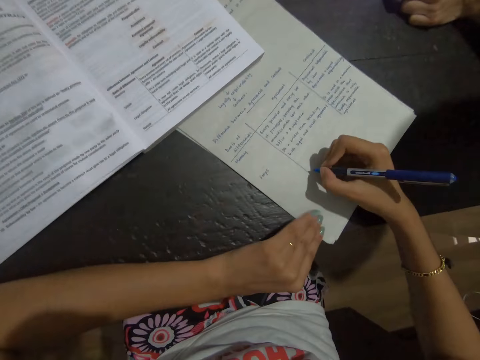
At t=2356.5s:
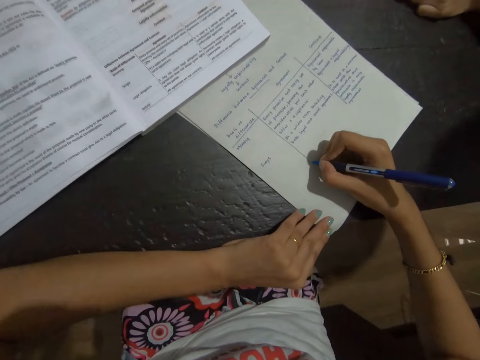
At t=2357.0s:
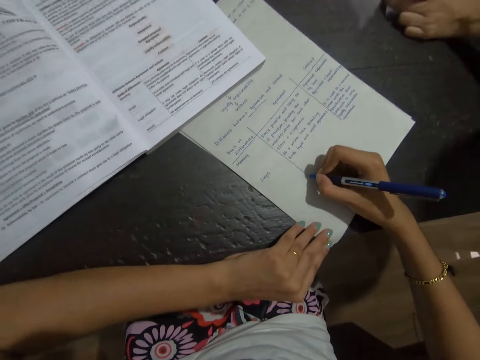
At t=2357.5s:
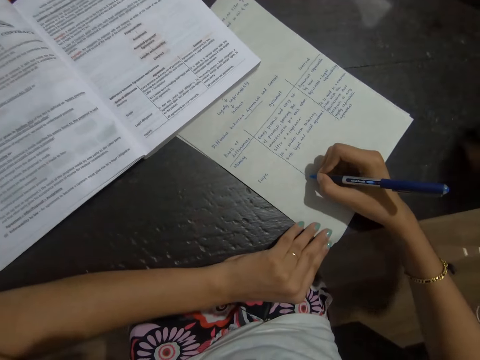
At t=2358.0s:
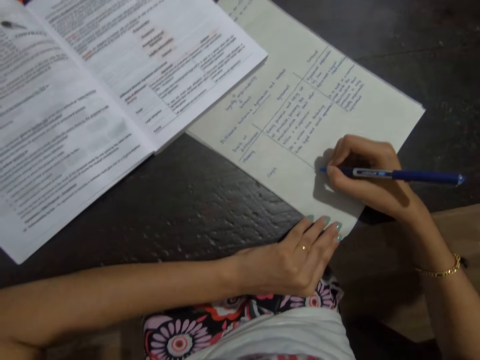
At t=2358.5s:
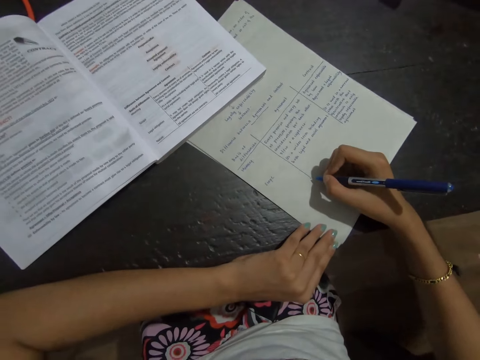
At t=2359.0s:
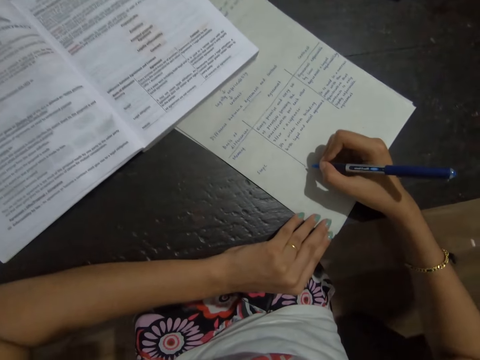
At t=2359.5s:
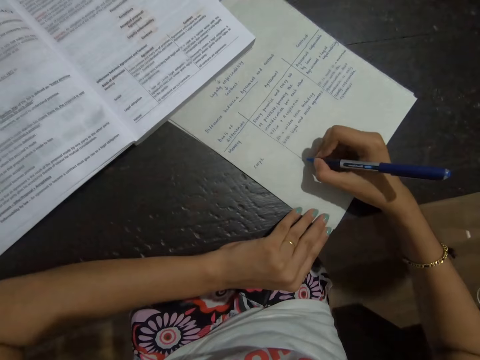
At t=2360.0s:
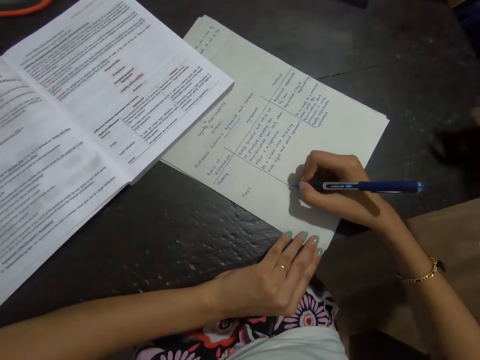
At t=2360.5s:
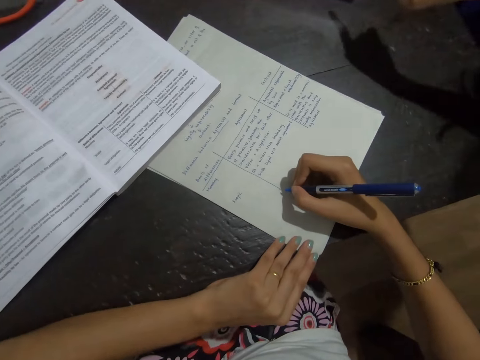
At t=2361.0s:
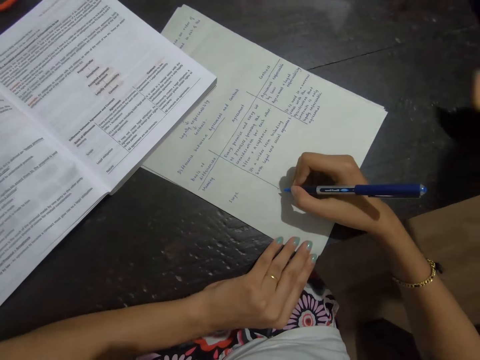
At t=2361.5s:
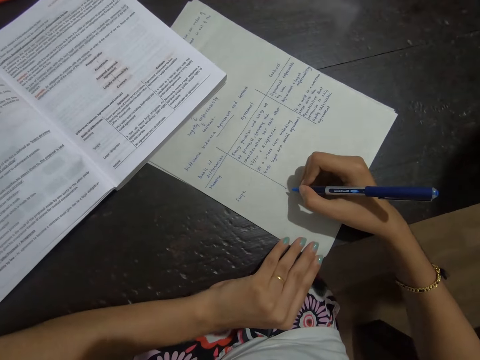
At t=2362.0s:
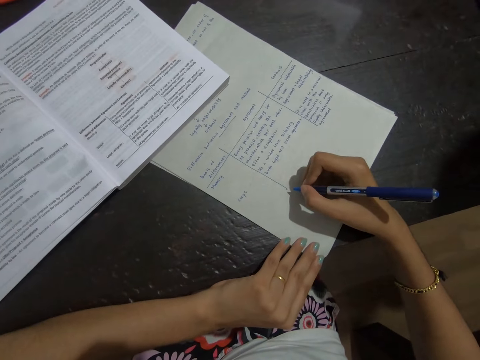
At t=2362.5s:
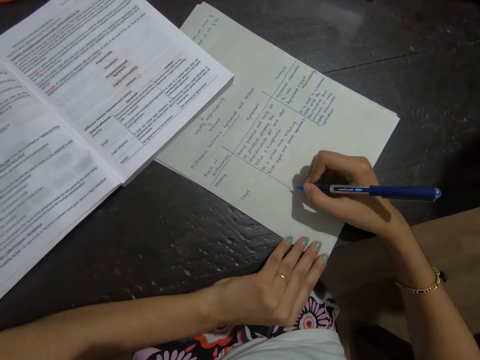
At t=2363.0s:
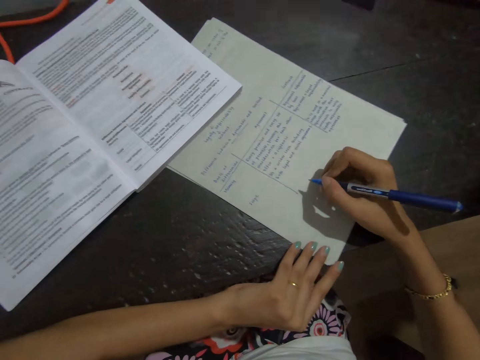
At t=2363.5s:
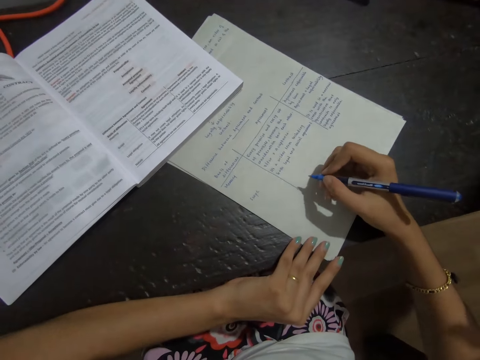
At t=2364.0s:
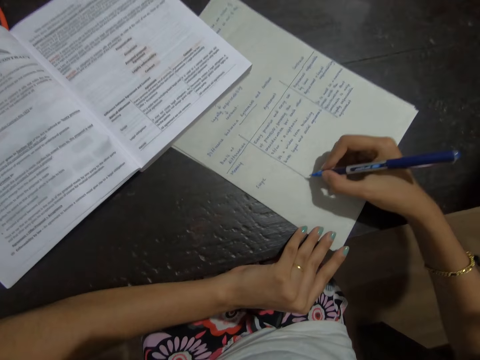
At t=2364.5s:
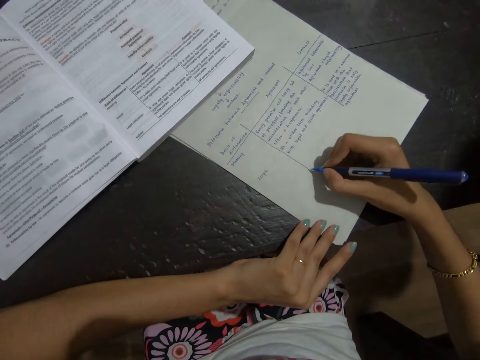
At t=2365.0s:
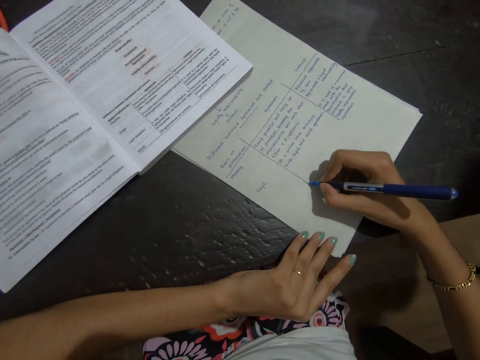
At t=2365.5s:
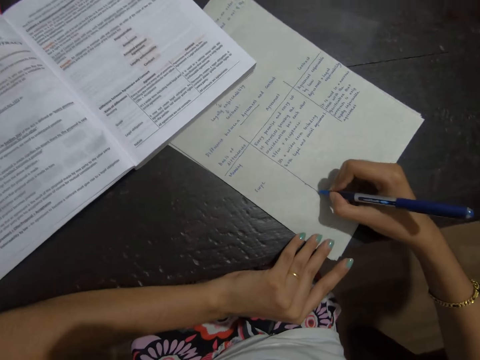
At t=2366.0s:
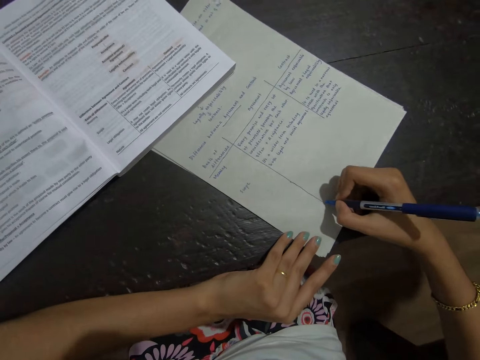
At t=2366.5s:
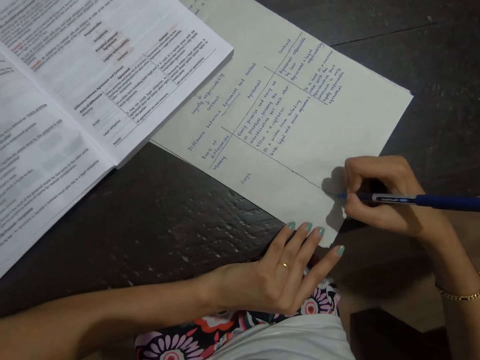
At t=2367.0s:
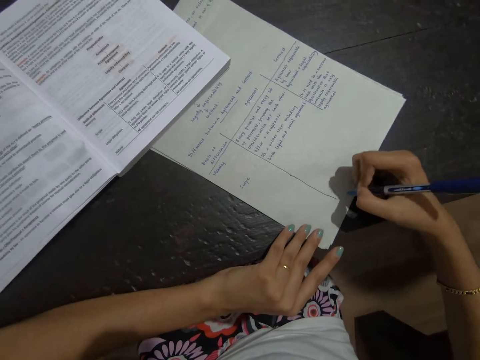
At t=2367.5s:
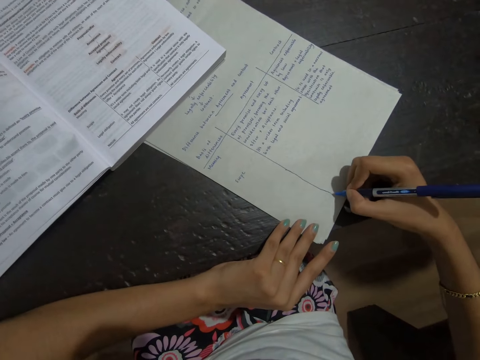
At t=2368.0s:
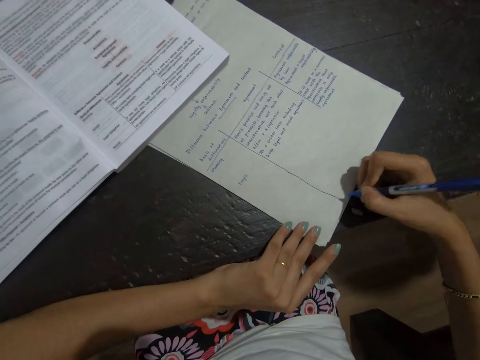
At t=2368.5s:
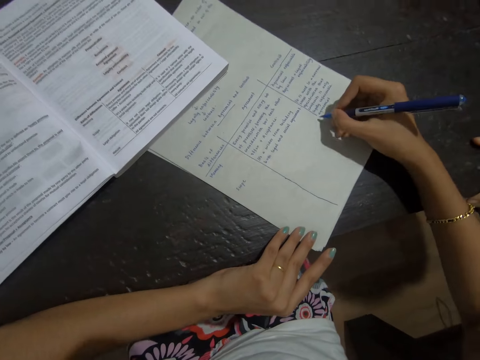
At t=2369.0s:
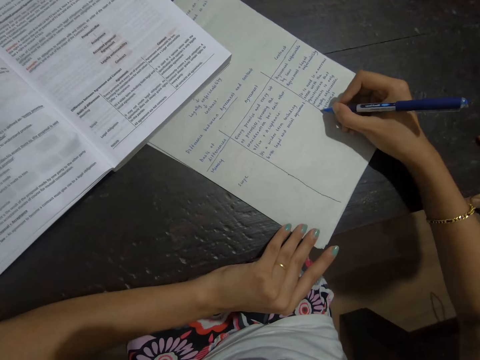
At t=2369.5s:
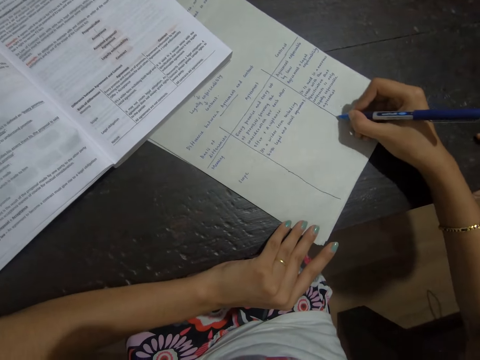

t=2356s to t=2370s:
The camera wearer looks at a book. They draw lines on paper.

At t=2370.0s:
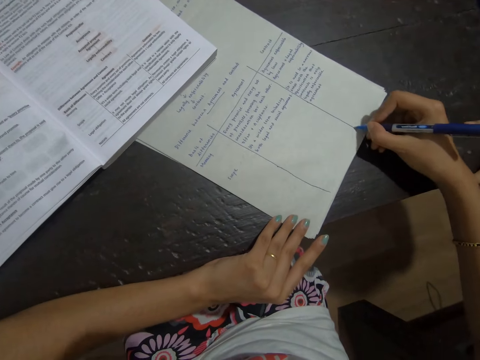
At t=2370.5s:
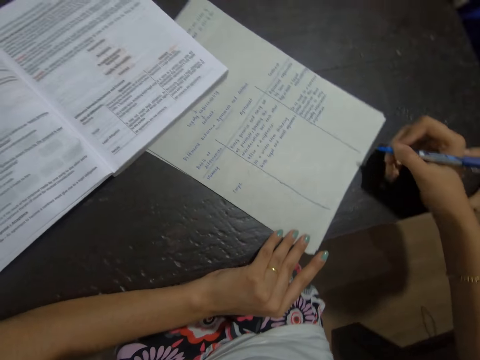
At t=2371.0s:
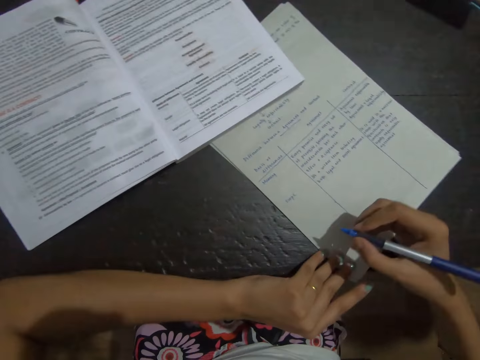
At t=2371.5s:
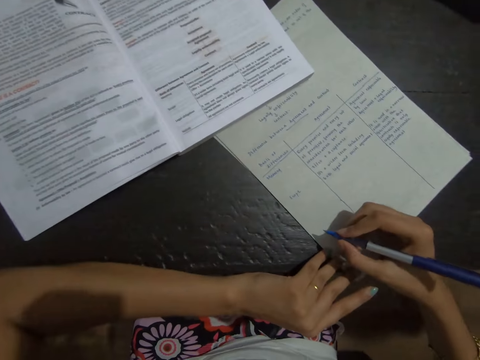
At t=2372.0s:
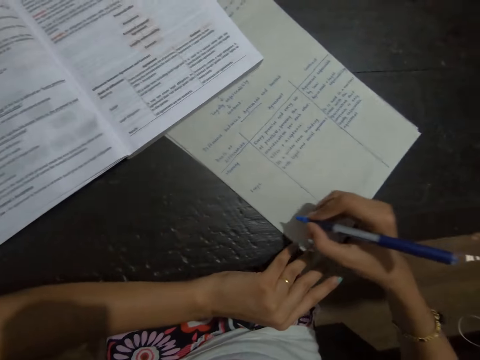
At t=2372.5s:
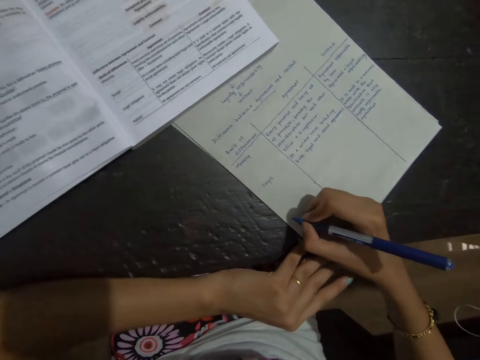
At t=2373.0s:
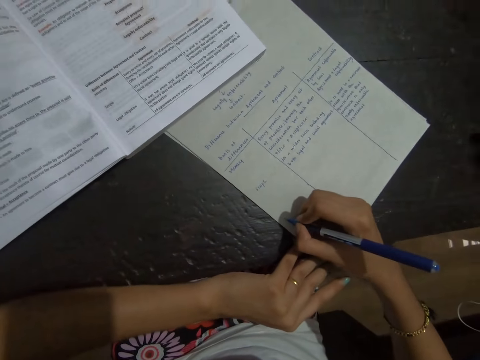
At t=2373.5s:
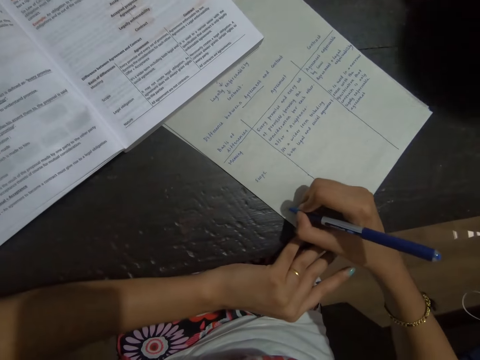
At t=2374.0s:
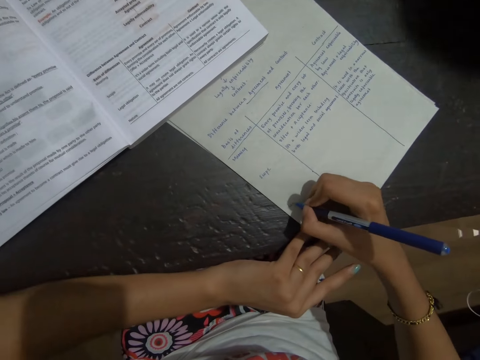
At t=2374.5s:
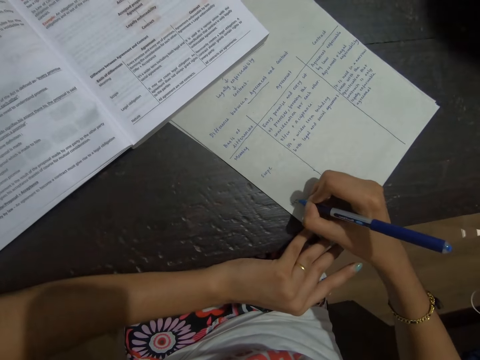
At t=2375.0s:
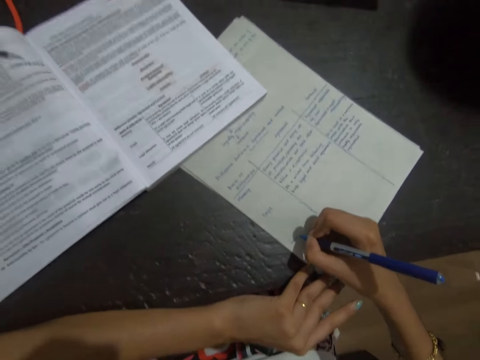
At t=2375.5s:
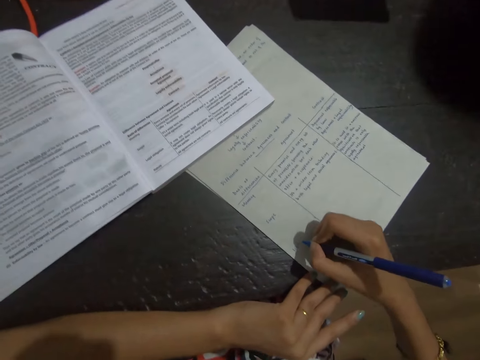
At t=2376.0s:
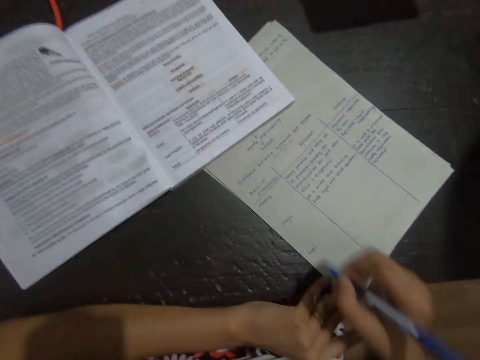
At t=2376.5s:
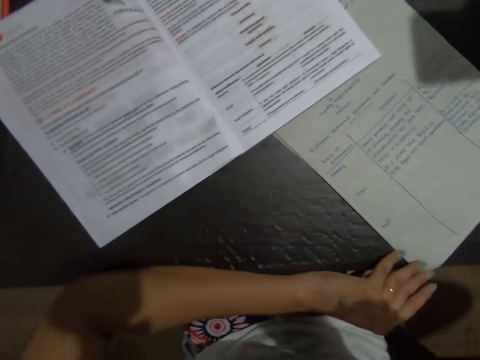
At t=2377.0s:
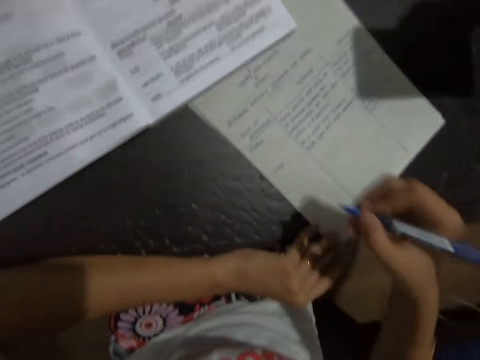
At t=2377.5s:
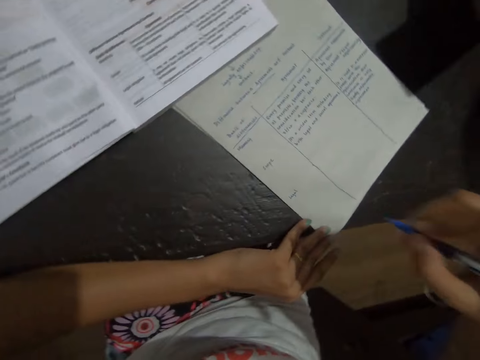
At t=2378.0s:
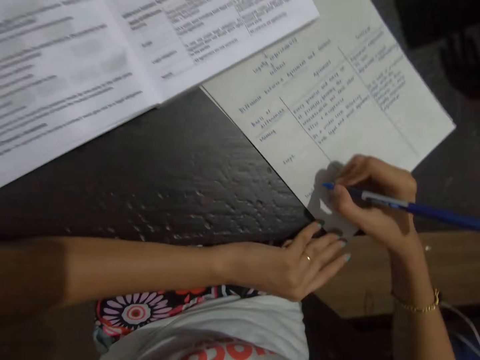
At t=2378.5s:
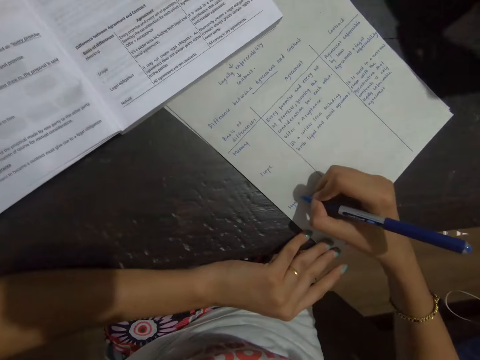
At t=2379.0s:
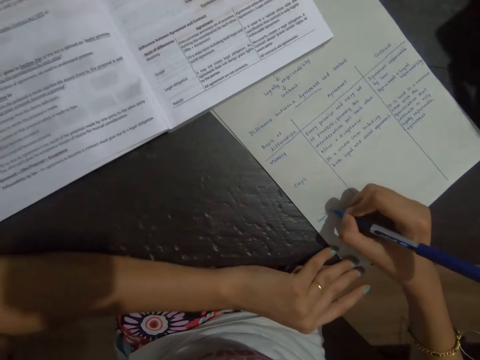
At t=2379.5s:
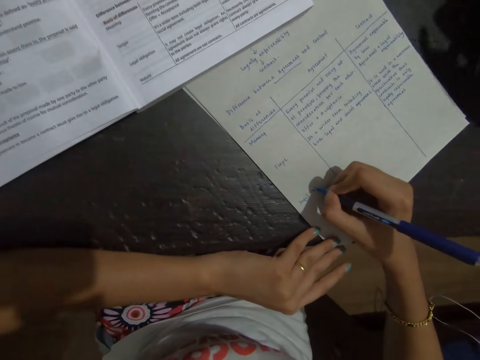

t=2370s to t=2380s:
The camera wearer writes on paper.
